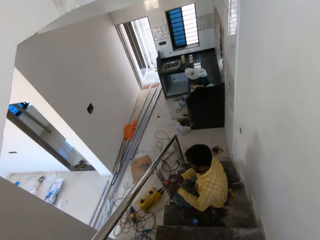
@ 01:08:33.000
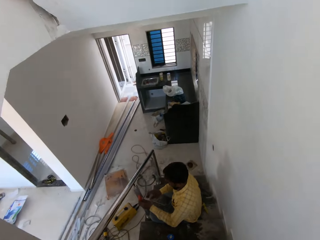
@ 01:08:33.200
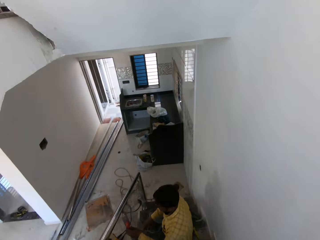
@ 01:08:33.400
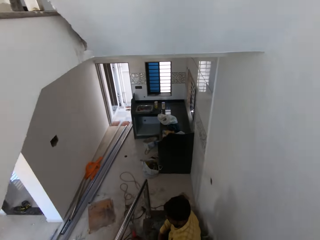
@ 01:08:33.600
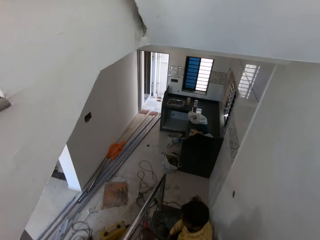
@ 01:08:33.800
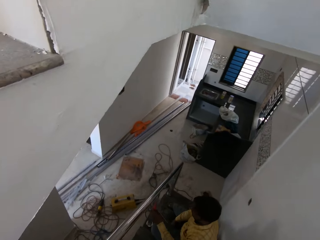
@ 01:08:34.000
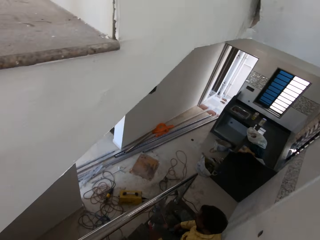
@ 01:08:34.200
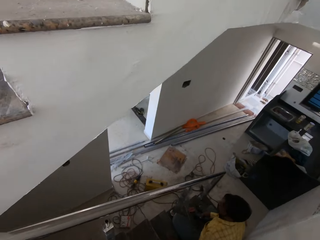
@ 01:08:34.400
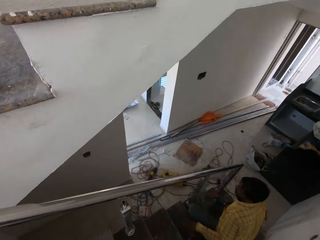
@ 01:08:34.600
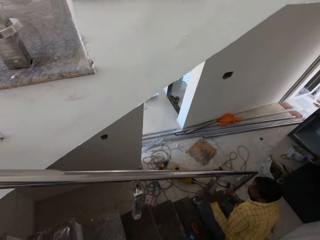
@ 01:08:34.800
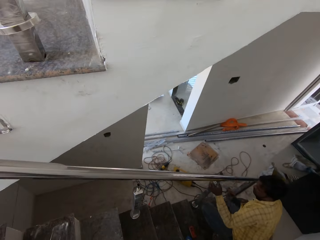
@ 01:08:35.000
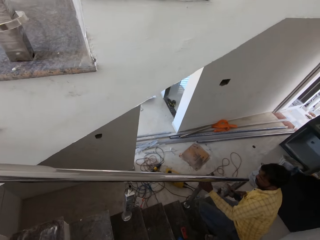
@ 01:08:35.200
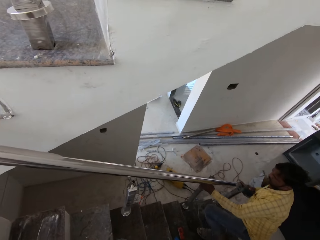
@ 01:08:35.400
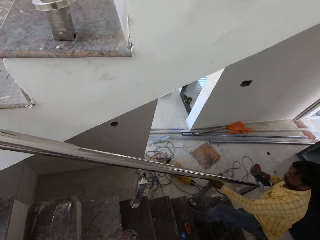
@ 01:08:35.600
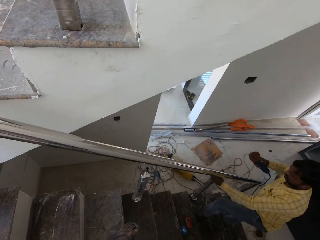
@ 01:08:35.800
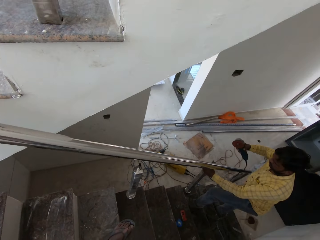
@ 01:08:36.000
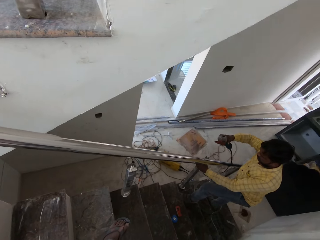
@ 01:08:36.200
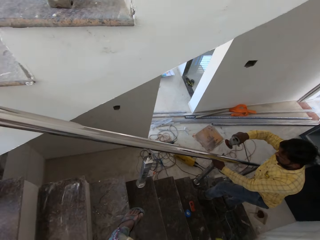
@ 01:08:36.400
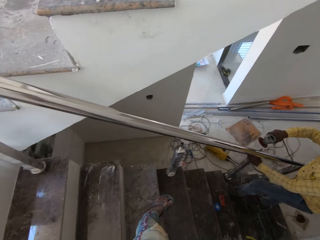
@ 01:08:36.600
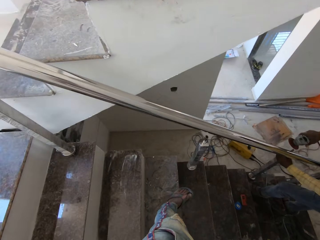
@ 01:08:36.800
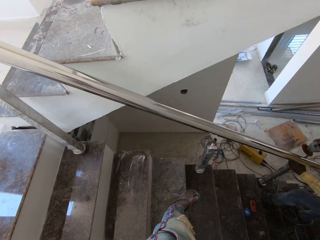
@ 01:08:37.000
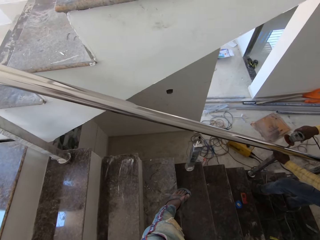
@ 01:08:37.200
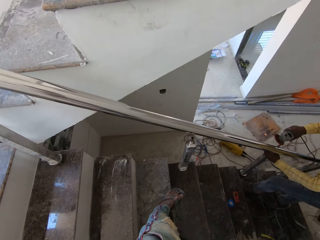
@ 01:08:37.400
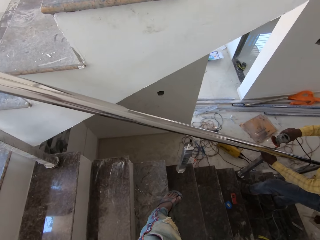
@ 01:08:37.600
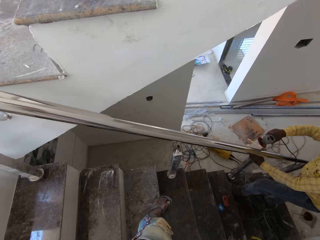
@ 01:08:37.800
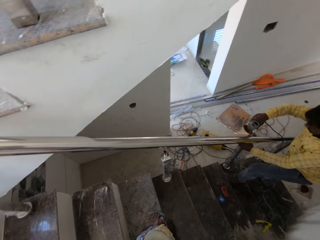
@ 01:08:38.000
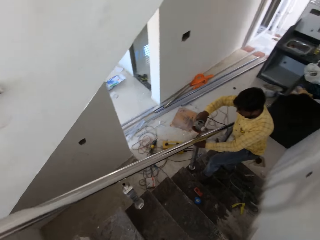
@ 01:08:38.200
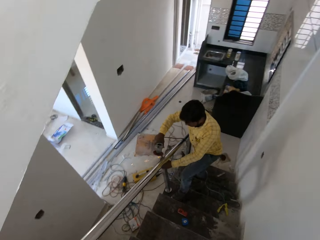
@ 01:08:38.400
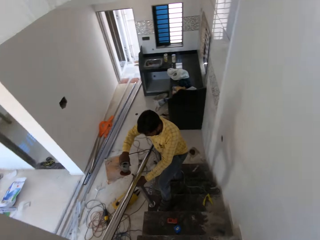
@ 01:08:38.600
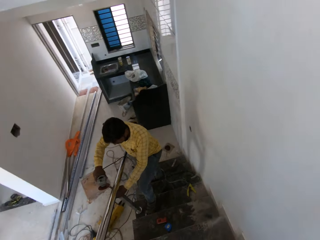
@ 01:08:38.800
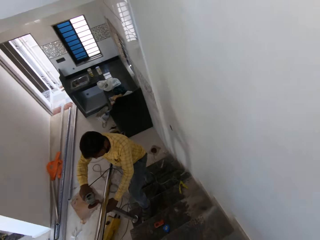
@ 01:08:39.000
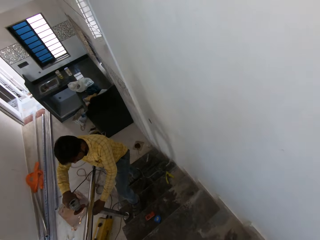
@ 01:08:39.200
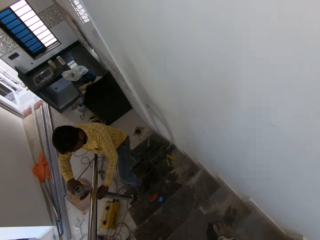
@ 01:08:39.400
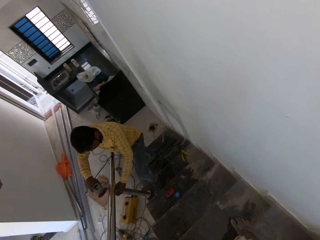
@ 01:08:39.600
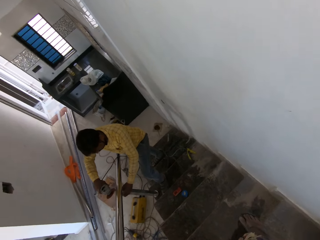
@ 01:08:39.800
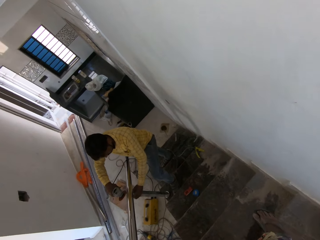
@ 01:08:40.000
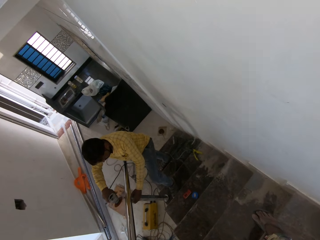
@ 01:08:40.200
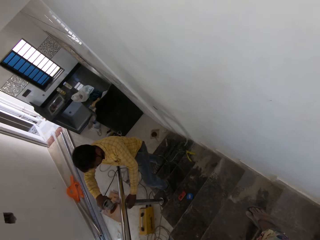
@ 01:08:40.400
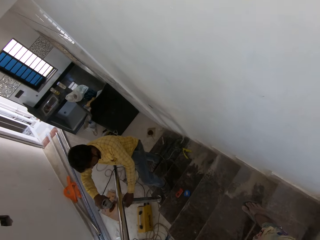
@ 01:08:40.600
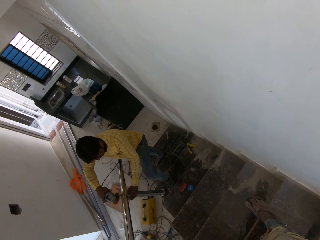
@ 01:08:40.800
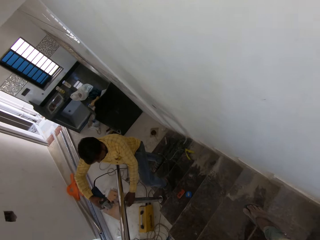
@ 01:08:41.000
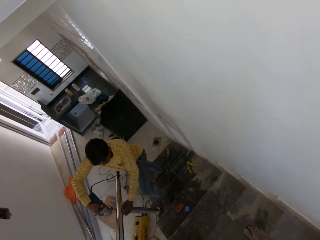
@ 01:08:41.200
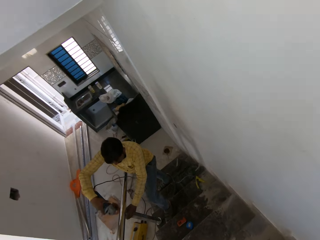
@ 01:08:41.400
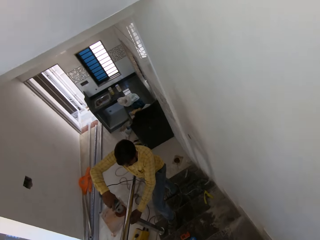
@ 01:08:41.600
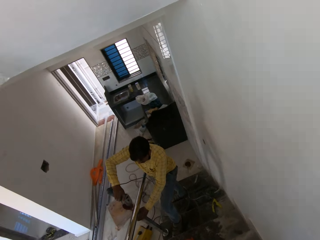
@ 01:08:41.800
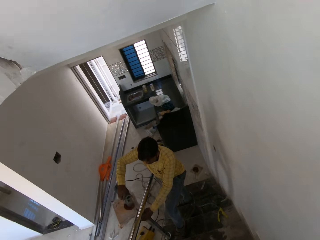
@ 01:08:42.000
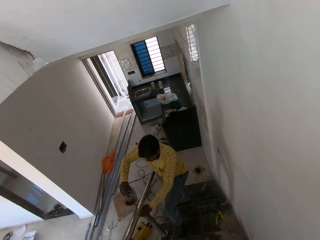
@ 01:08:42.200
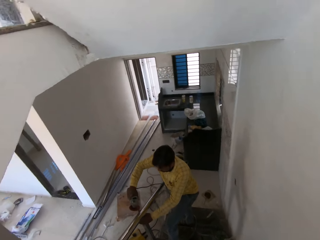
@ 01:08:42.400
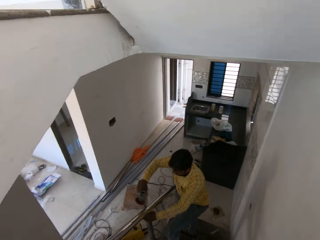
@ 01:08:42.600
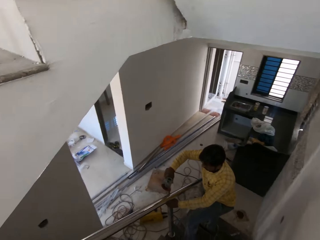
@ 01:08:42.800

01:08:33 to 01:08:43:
The man puts the spirit level on the stairs with his left hand. He holds the handrail baluster with his left hand. He deburrs the handrail baluster with the angle grinder in his right hand.

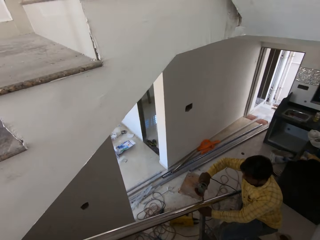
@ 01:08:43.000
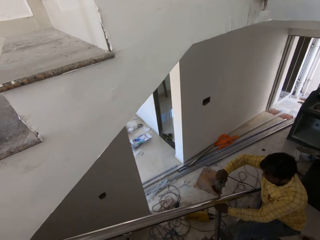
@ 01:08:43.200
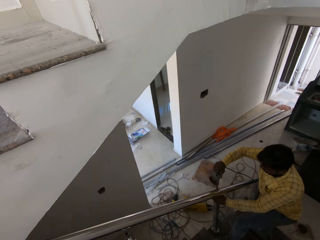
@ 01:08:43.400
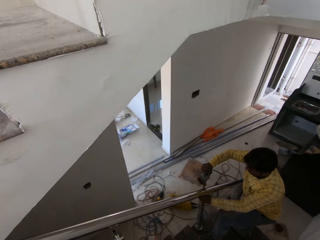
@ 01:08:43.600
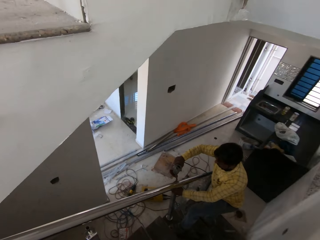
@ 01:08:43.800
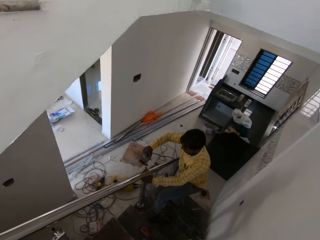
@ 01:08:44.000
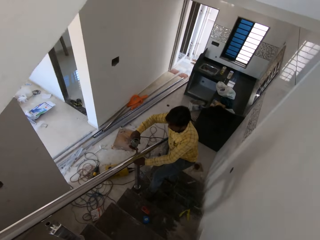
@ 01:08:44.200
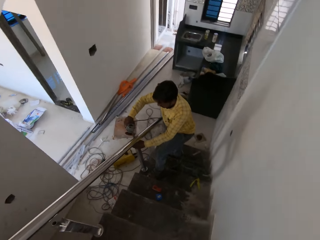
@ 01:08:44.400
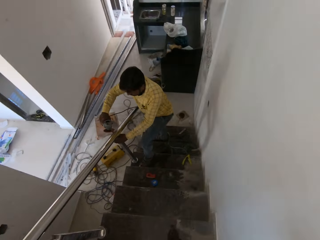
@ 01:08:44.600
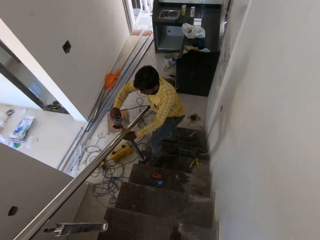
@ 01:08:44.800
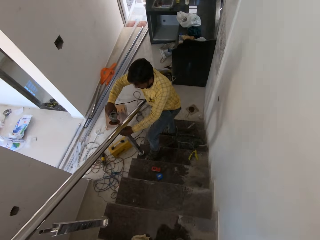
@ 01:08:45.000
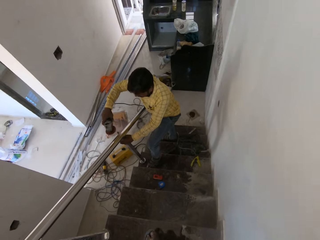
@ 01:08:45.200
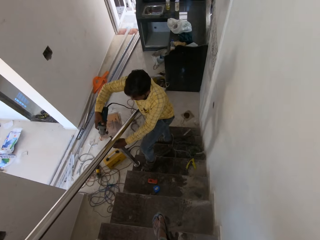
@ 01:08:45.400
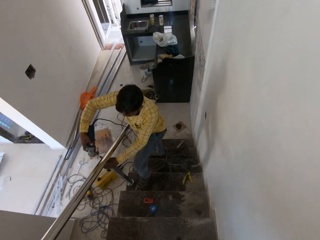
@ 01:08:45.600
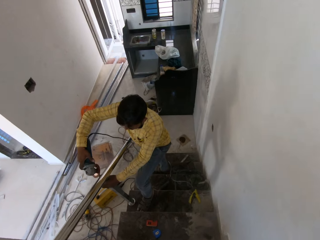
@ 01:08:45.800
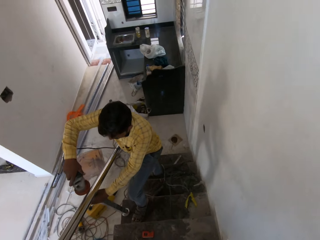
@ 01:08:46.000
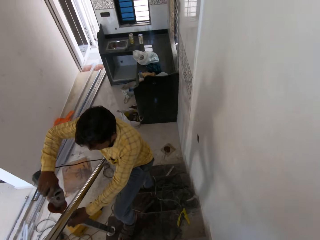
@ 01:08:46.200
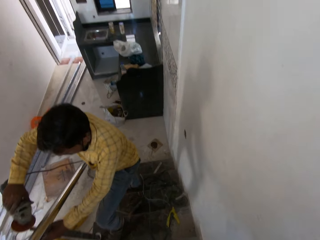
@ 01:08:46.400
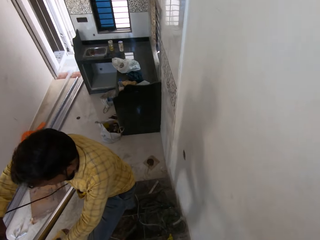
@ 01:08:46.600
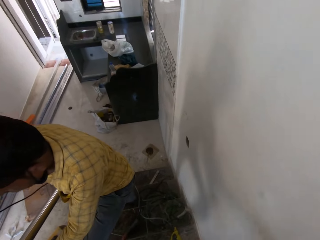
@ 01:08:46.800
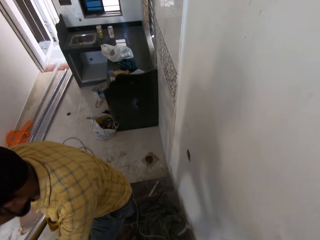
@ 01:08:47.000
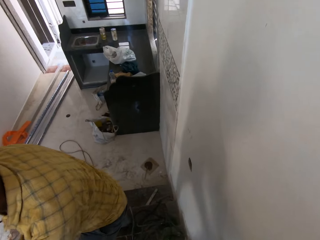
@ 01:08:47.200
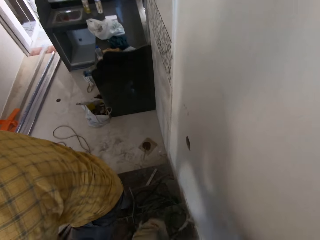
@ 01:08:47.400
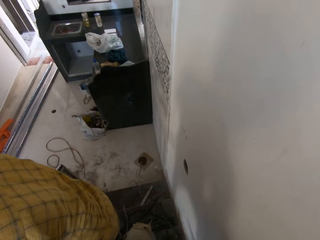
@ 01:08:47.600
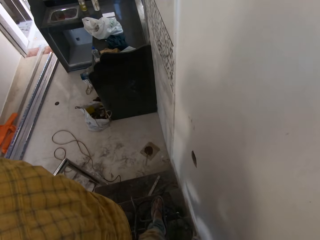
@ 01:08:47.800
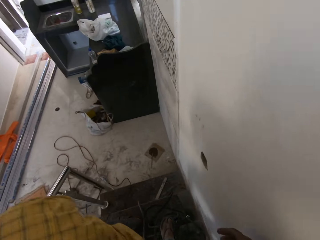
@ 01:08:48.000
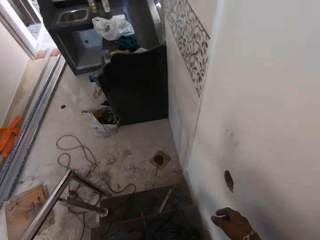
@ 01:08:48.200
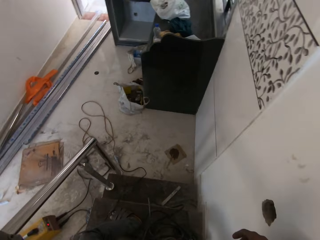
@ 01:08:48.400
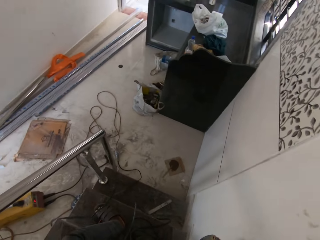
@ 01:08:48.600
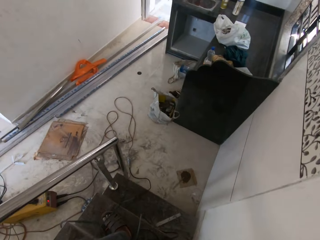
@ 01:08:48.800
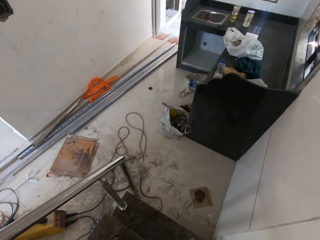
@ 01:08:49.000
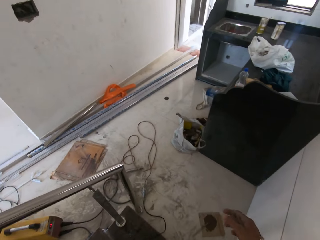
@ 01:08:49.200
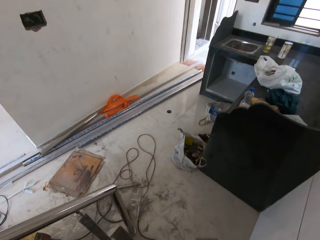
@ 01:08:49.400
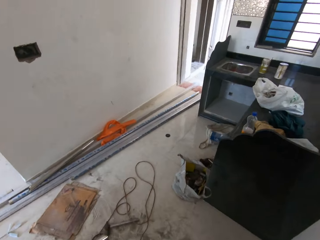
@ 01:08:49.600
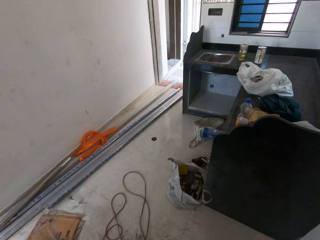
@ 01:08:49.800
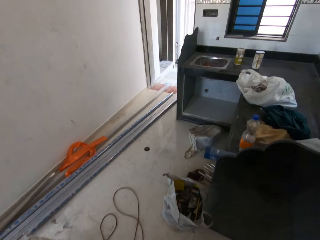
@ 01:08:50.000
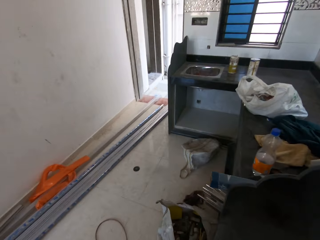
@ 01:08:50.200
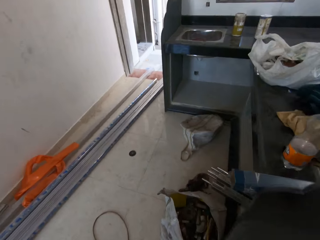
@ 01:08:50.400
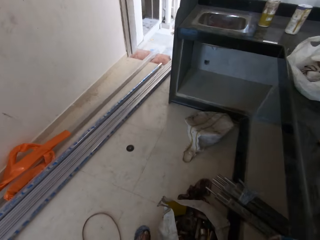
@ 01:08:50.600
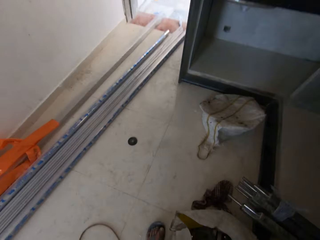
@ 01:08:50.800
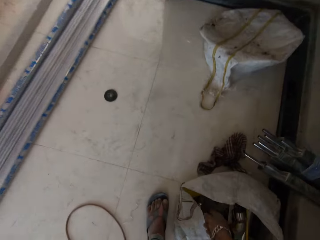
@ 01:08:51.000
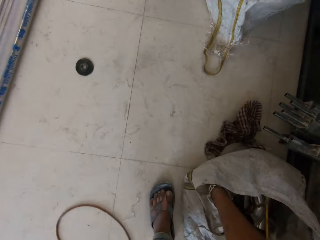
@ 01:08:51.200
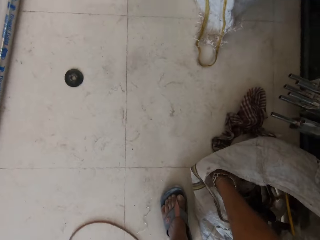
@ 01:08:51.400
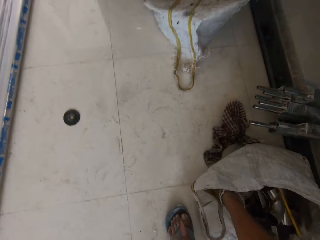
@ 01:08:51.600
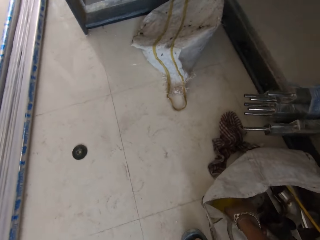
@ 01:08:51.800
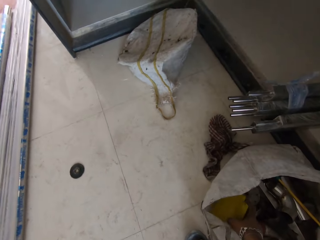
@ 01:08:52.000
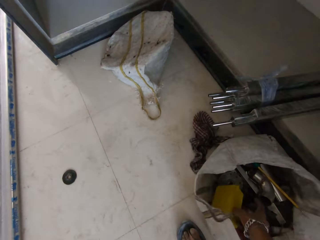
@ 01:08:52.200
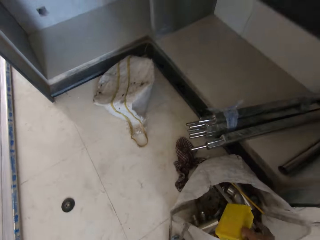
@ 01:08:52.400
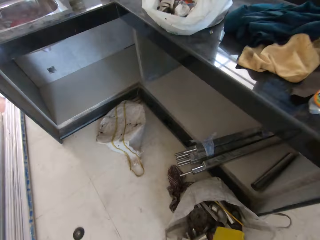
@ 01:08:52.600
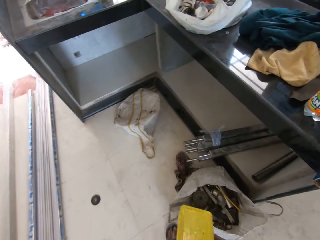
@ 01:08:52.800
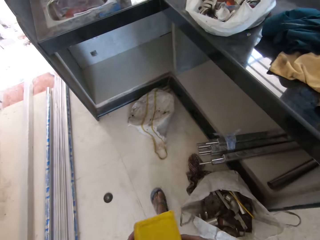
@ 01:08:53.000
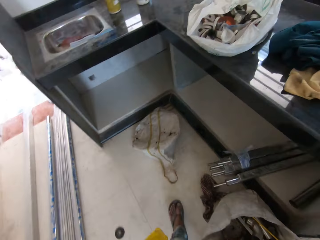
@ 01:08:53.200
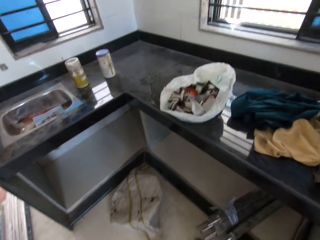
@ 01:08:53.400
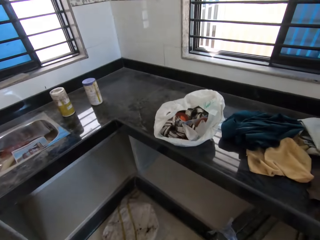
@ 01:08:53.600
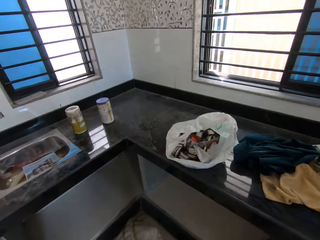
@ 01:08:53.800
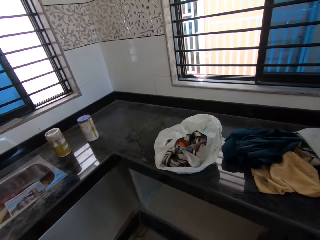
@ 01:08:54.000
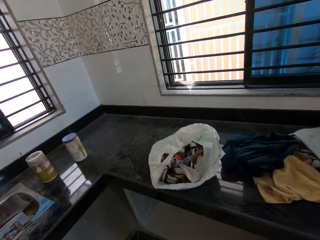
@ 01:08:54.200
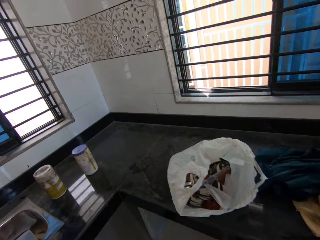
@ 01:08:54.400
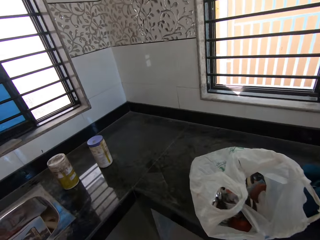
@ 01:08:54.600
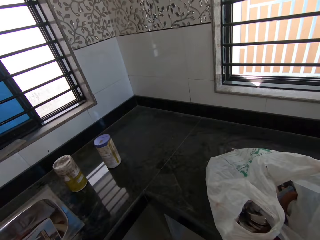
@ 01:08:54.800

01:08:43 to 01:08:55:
The camera wearer walks down the stairs. He walks around the building. He takes out a box from a bag on the floor with his right hand.
